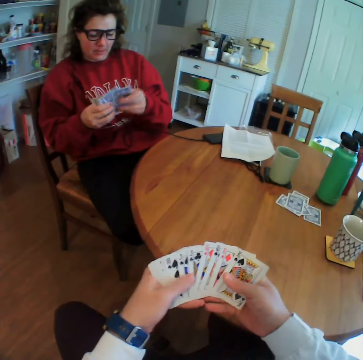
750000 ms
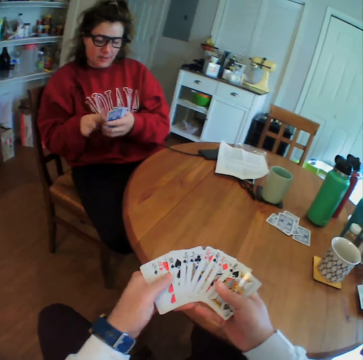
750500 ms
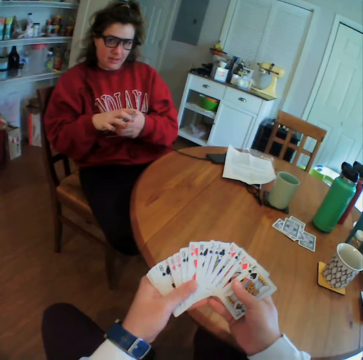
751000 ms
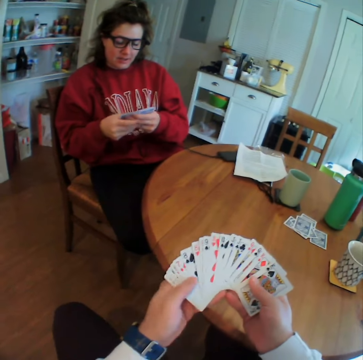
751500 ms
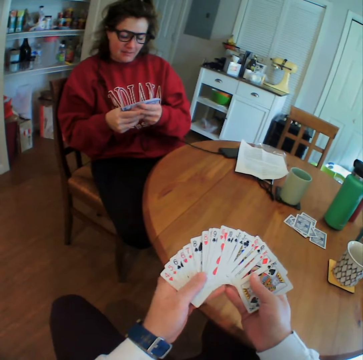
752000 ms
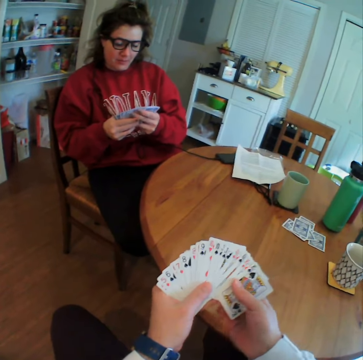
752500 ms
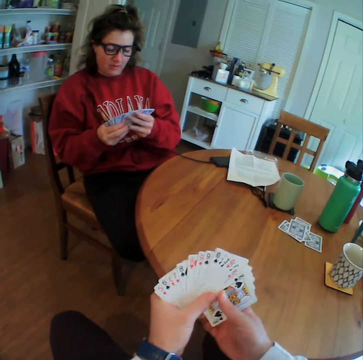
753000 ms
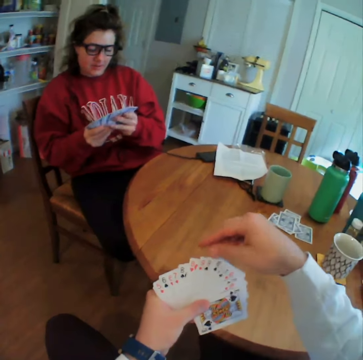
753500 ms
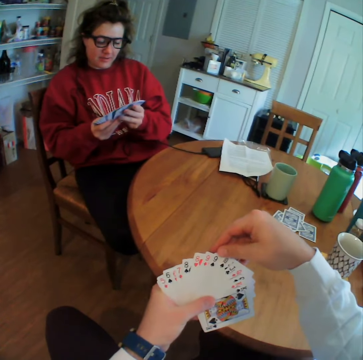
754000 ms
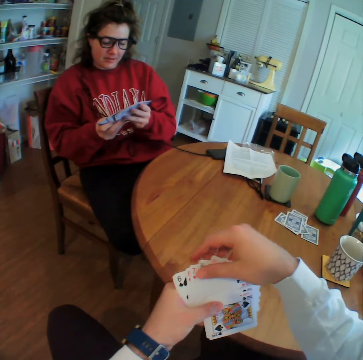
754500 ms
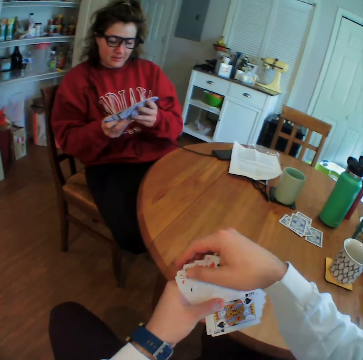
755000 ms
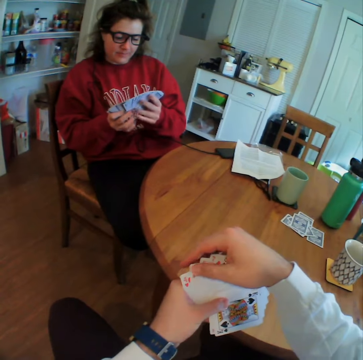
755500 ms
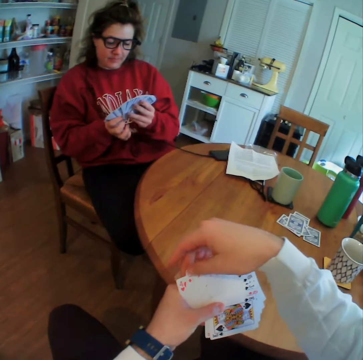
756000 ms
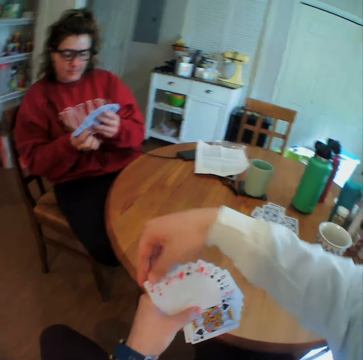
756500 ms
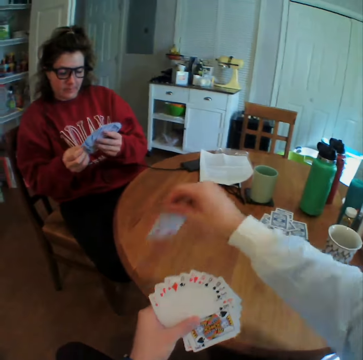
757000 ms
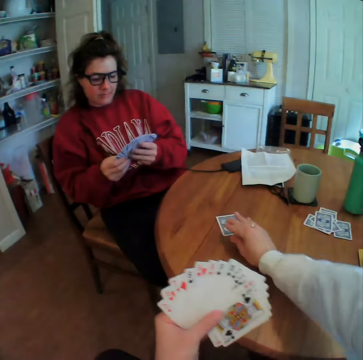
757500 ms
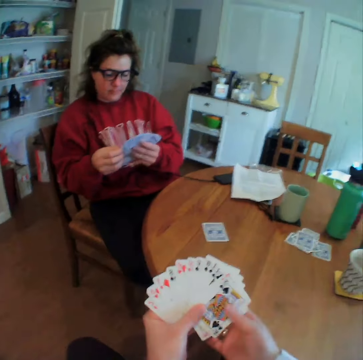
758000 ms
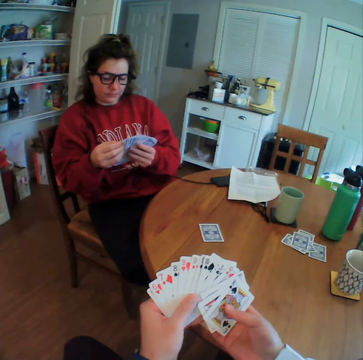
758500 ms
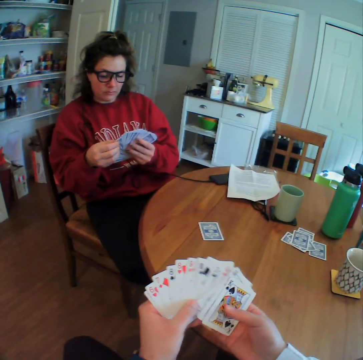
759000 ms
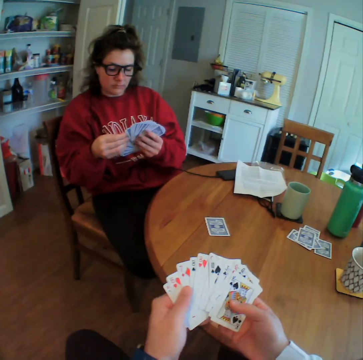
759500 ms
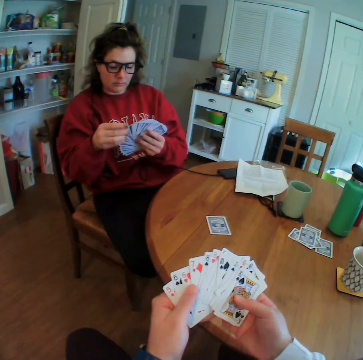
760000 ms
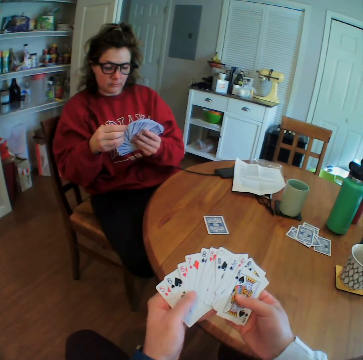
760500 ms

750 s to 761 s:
The camera wearer puts a card on the table.

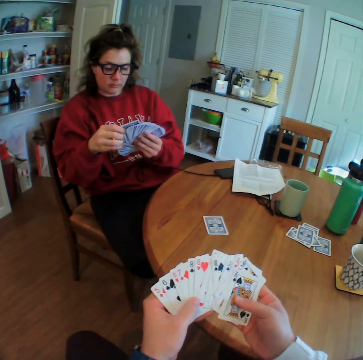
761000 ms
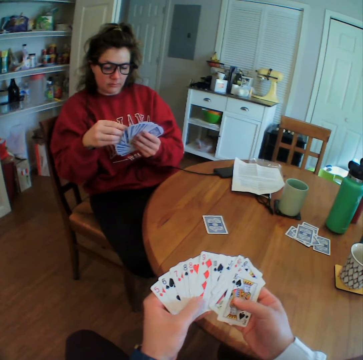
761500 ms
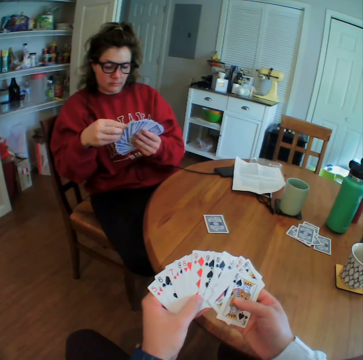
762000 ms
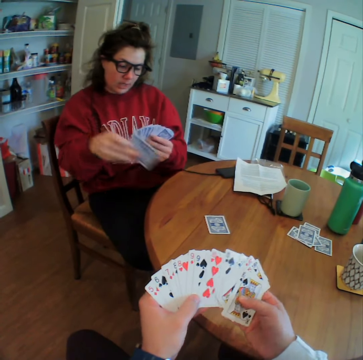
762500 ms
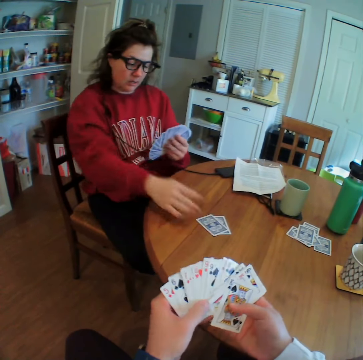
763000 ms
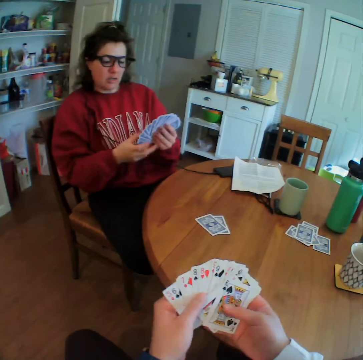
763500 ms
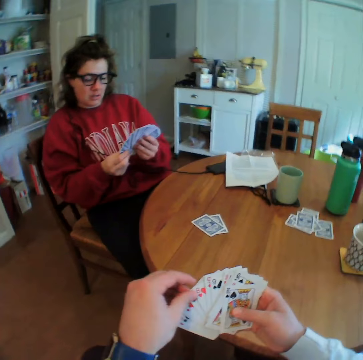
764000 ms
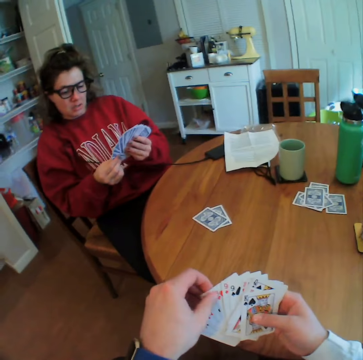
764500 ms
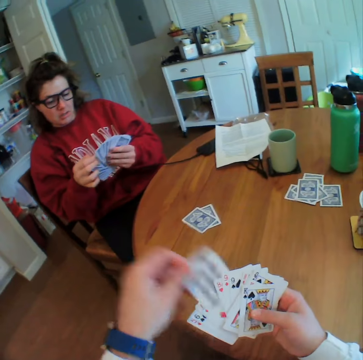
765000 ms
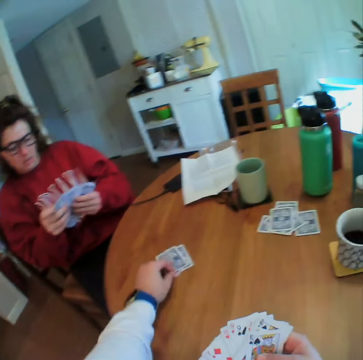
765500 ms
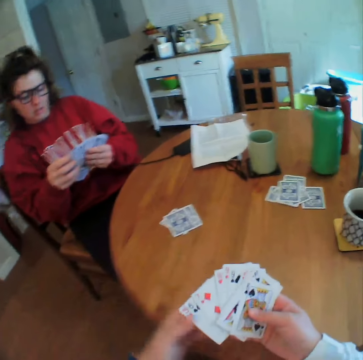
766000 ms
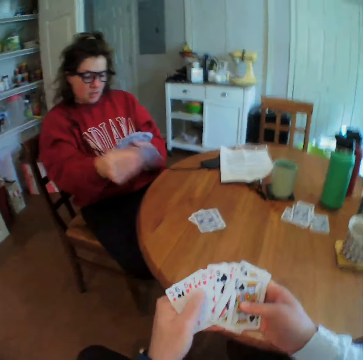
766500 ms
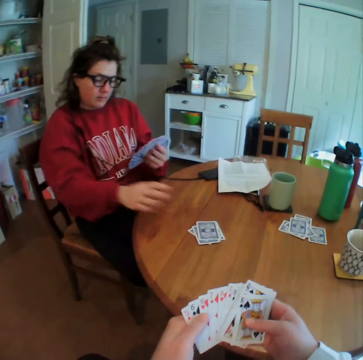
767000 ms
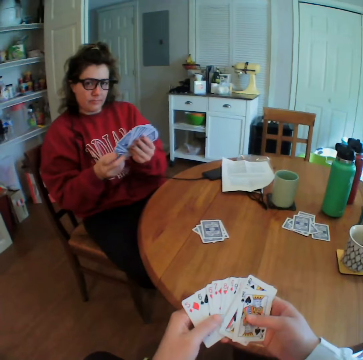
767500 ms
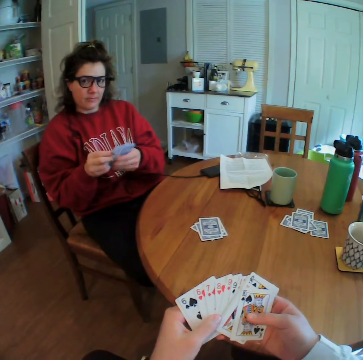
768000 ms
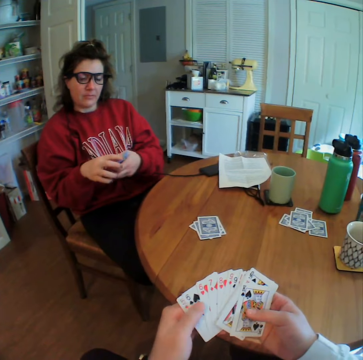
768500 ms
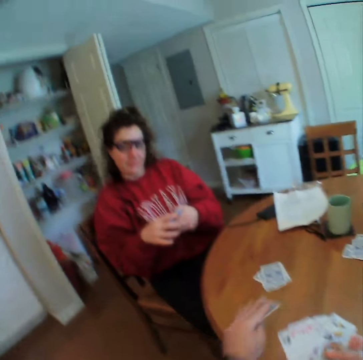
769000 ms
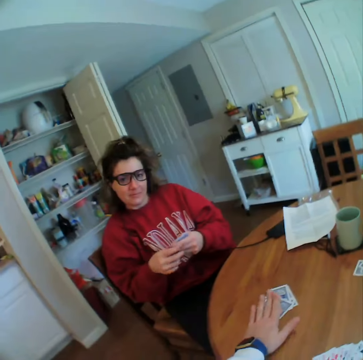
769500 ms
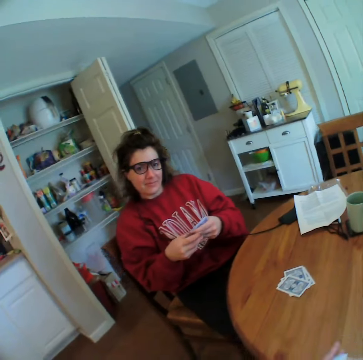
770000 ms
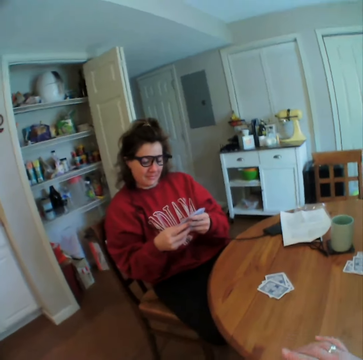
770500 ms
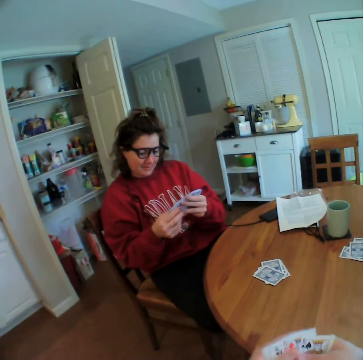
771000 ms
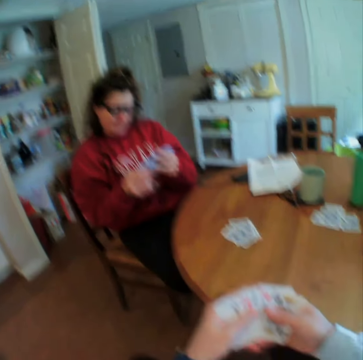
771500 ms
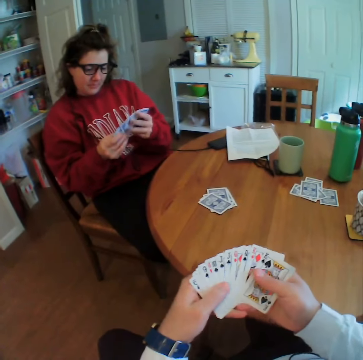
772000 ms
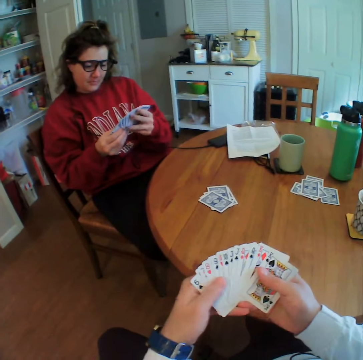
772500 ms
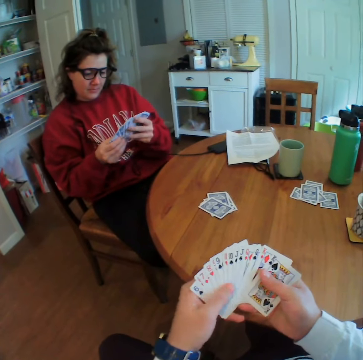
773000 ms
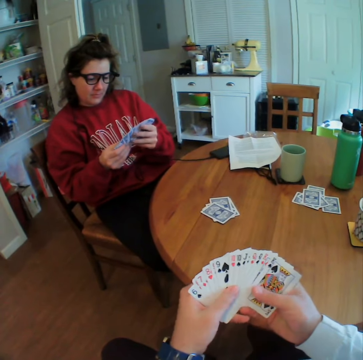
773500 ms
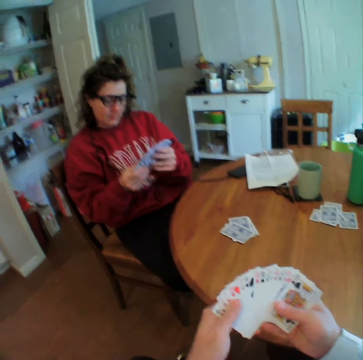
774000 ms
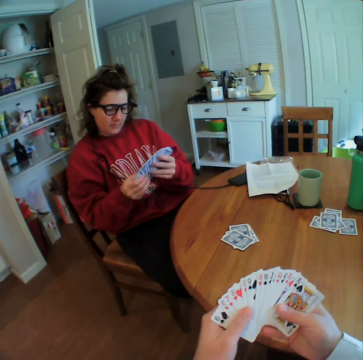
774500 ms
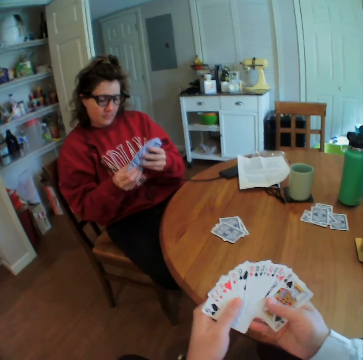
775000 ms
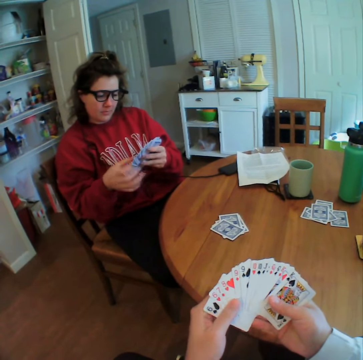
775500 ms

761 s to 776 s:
A woman puts a card on the table. The camera wearer puts a card on the table. The woman puts a card on the table. The camera wearer puts a card on the table.

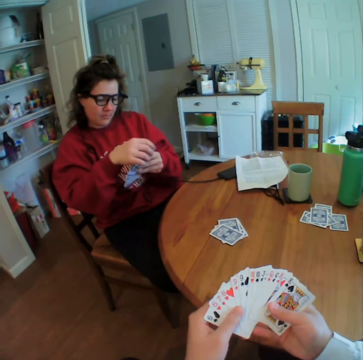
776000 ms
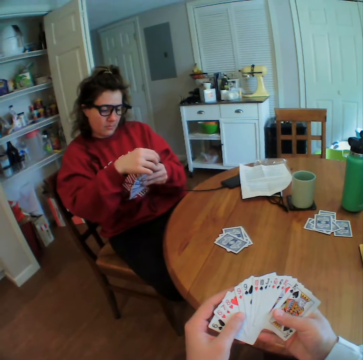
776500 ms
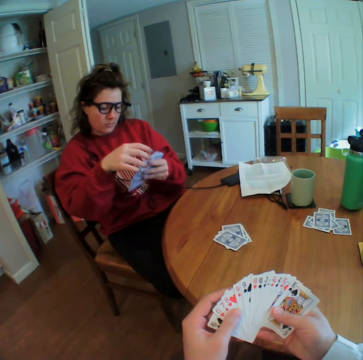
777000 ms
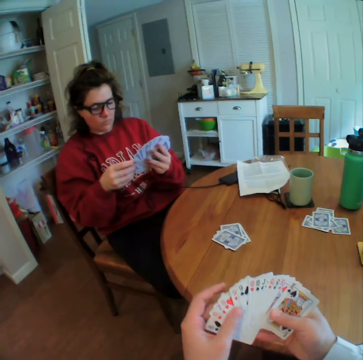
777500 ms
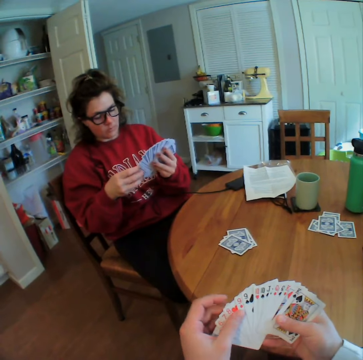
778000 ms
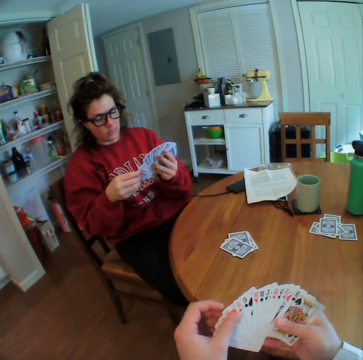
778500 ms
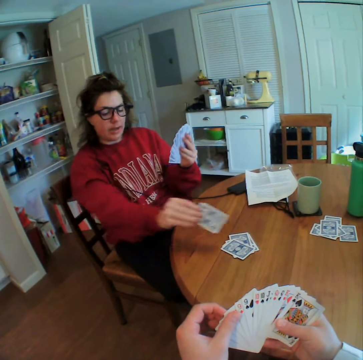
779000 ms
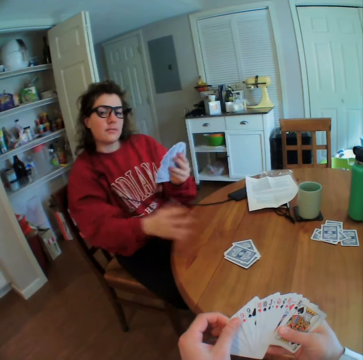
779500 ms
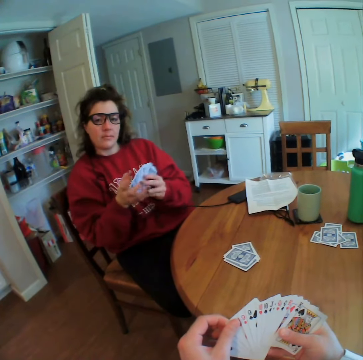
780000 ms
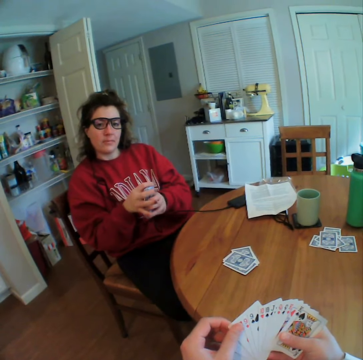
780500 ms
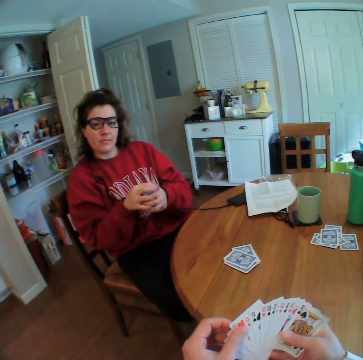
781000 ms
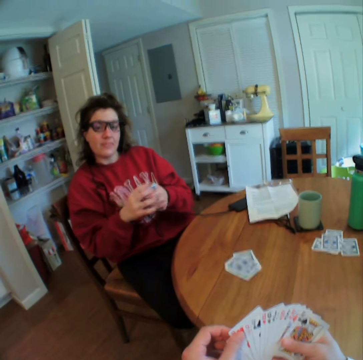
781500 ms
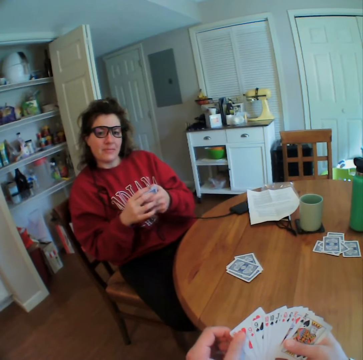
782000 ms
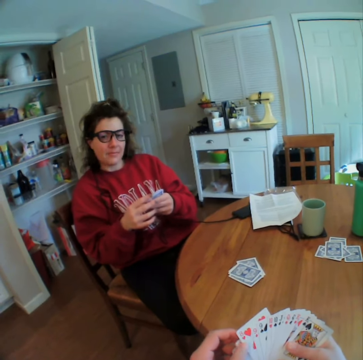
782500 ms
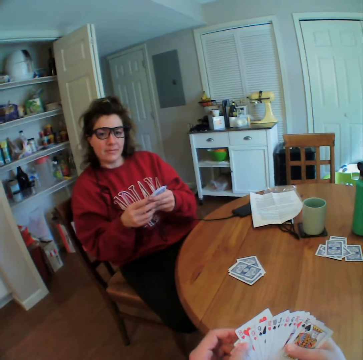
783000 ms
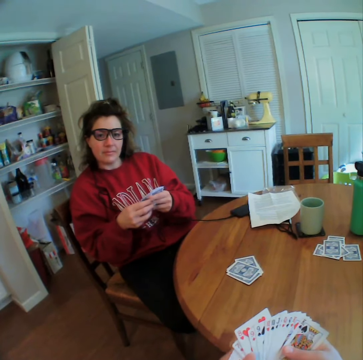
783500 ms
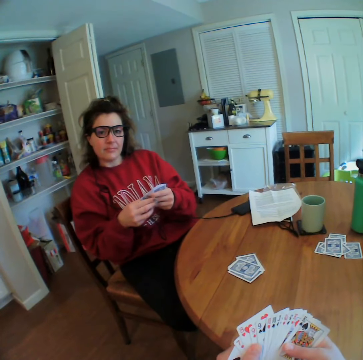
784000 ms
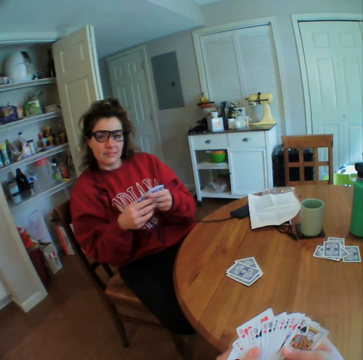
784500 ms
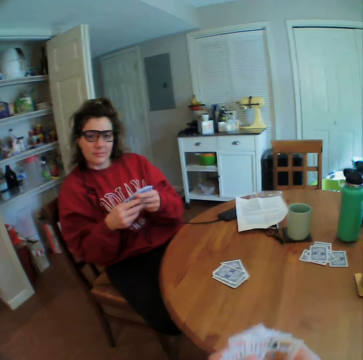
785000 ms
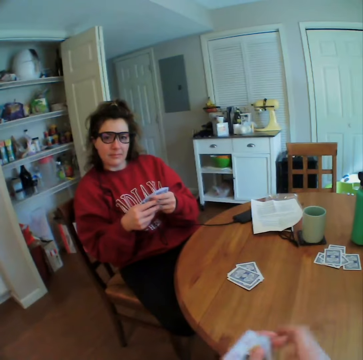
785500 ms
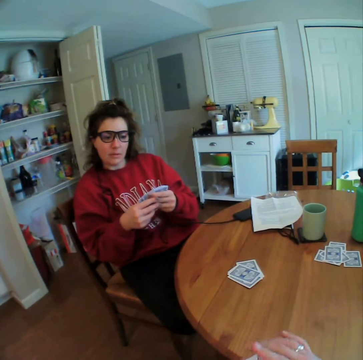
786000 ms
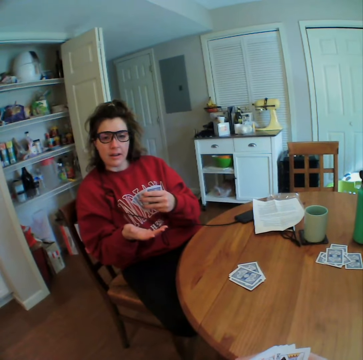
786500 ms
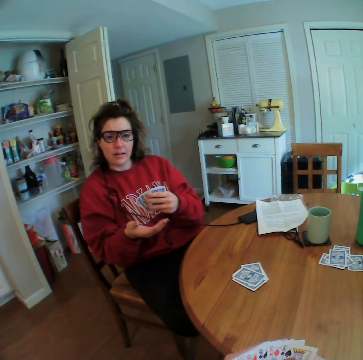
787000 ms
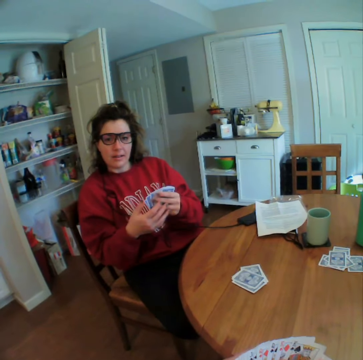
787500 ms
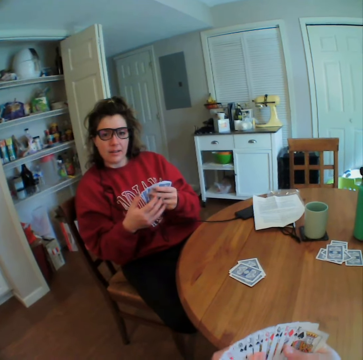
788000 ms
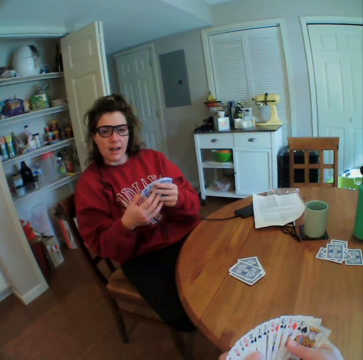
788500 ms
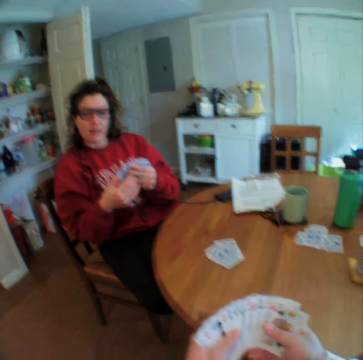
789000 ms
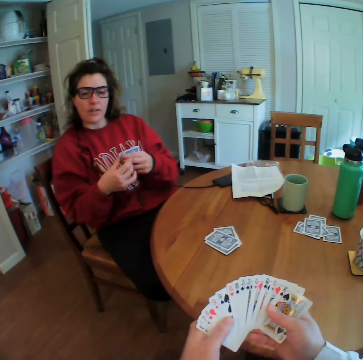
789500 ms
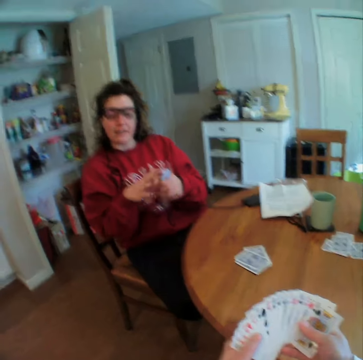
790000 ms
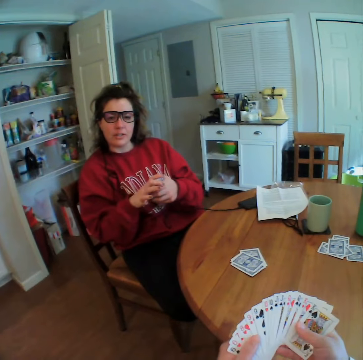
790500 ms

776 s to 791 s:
A woman puts a card on the table. The woman nods her head.
